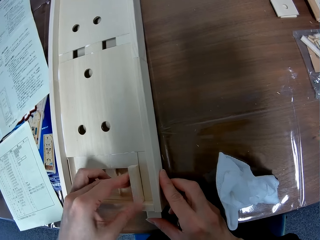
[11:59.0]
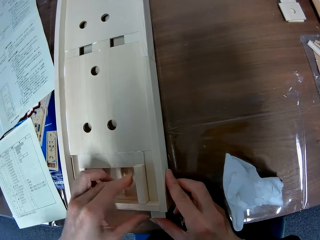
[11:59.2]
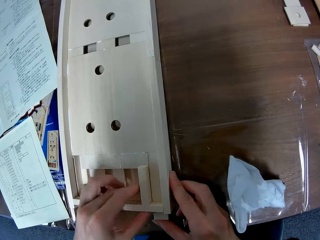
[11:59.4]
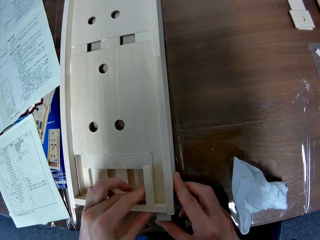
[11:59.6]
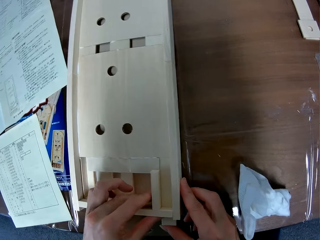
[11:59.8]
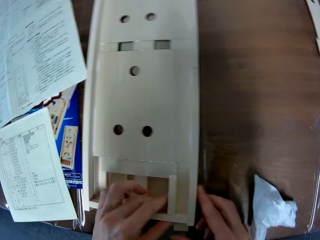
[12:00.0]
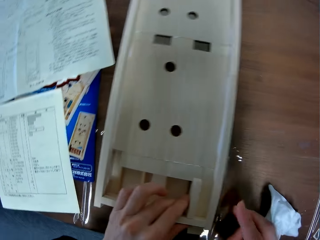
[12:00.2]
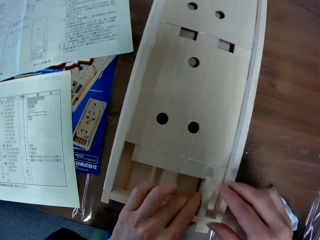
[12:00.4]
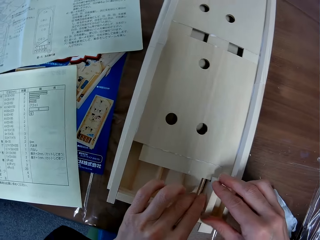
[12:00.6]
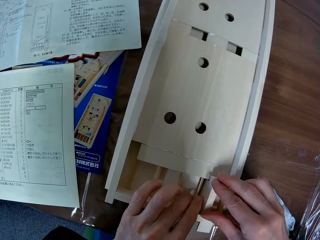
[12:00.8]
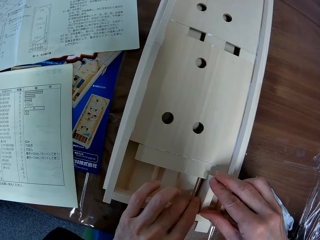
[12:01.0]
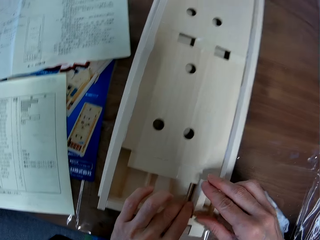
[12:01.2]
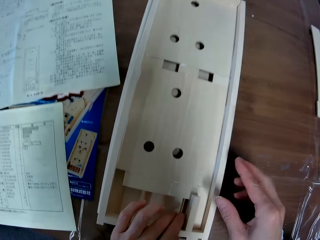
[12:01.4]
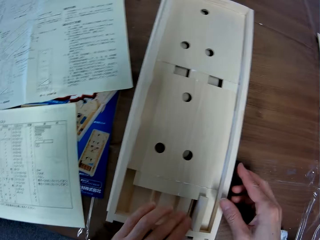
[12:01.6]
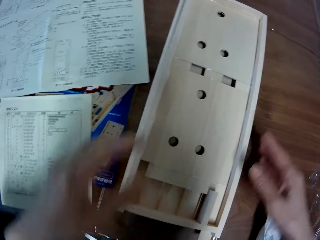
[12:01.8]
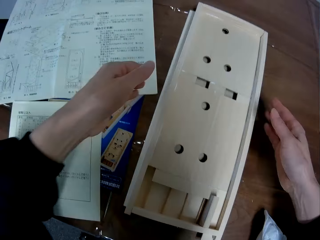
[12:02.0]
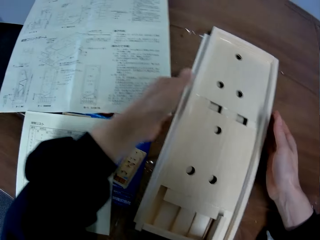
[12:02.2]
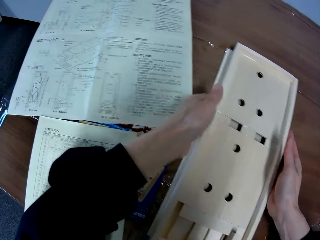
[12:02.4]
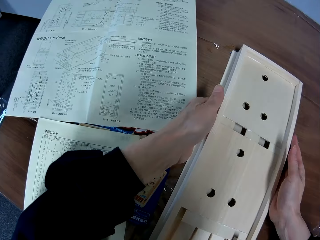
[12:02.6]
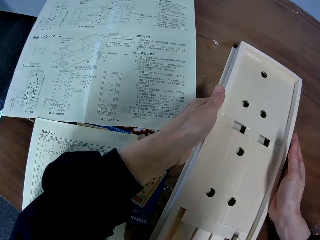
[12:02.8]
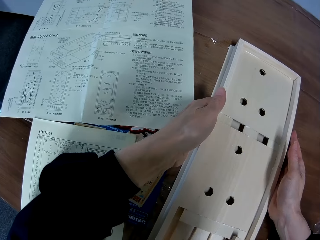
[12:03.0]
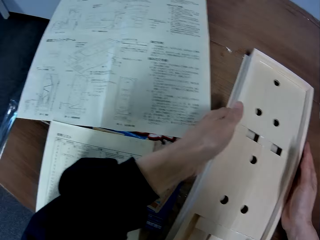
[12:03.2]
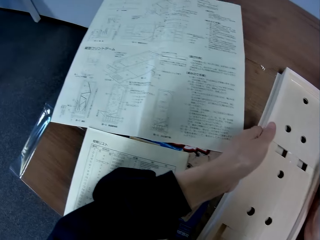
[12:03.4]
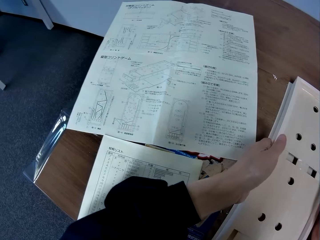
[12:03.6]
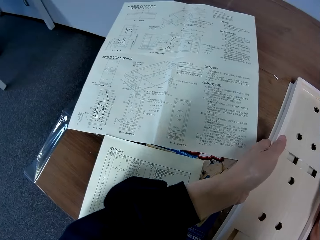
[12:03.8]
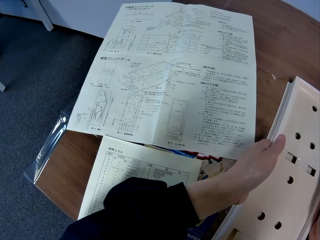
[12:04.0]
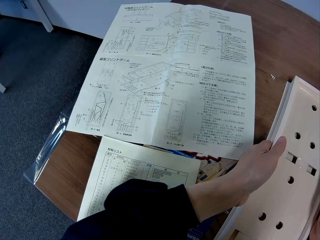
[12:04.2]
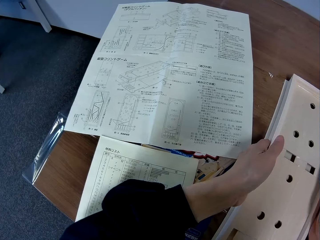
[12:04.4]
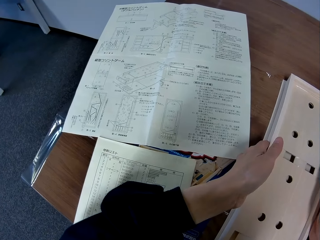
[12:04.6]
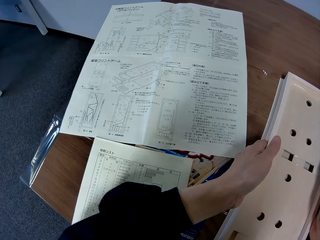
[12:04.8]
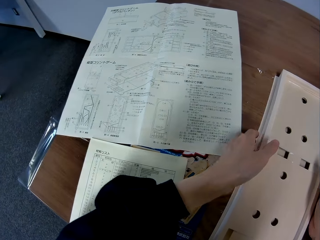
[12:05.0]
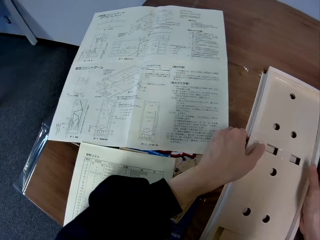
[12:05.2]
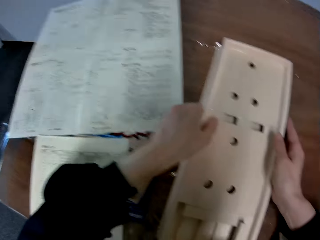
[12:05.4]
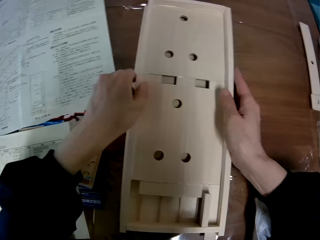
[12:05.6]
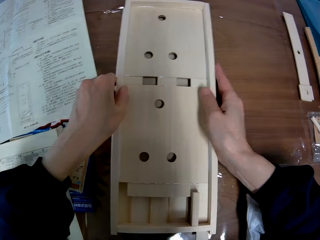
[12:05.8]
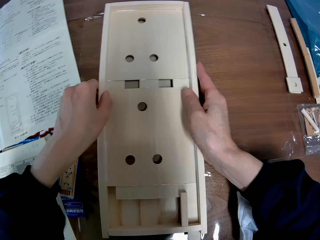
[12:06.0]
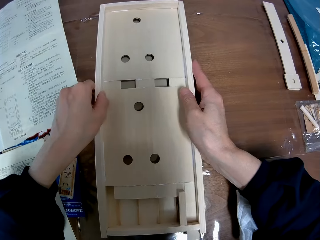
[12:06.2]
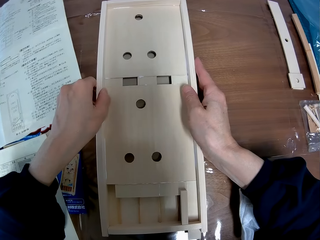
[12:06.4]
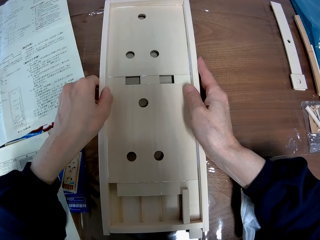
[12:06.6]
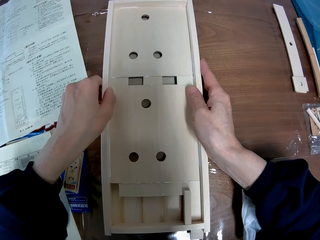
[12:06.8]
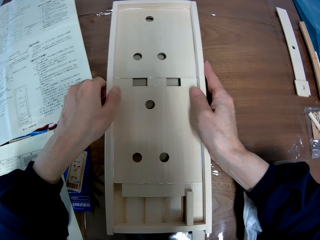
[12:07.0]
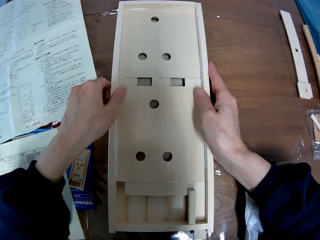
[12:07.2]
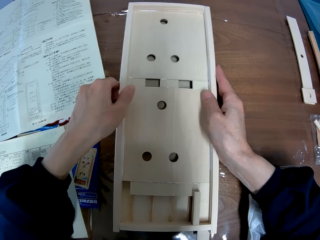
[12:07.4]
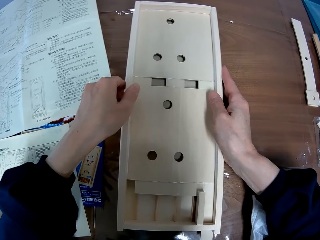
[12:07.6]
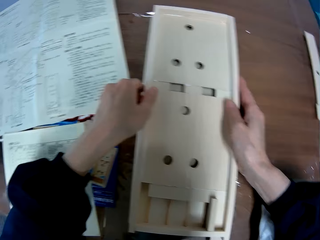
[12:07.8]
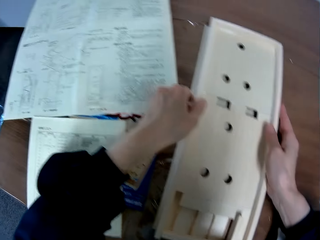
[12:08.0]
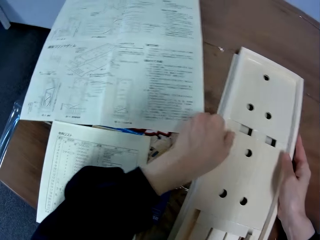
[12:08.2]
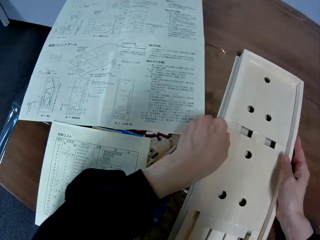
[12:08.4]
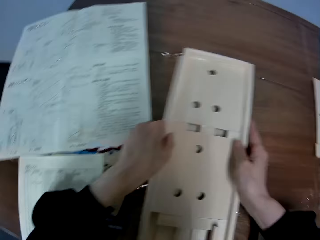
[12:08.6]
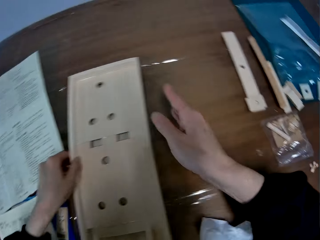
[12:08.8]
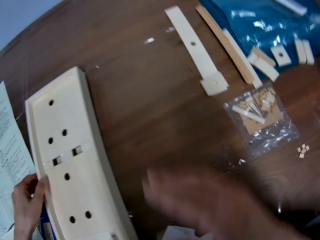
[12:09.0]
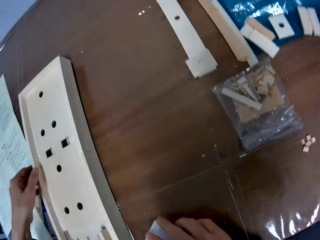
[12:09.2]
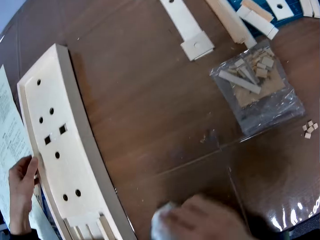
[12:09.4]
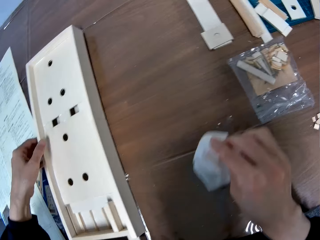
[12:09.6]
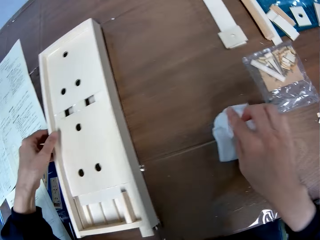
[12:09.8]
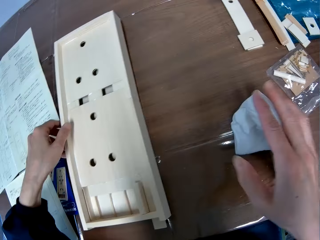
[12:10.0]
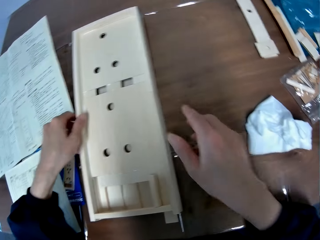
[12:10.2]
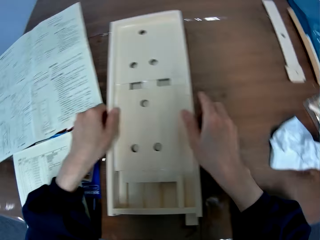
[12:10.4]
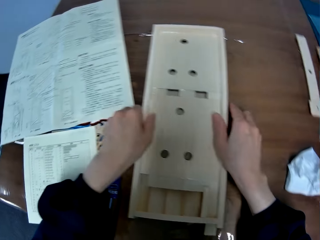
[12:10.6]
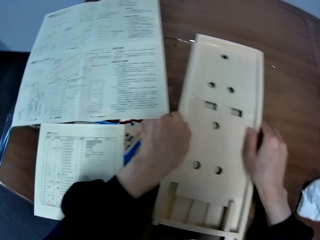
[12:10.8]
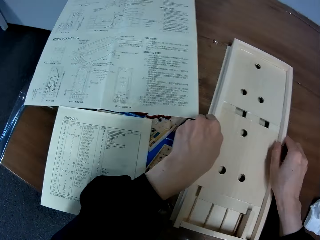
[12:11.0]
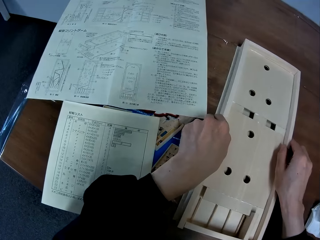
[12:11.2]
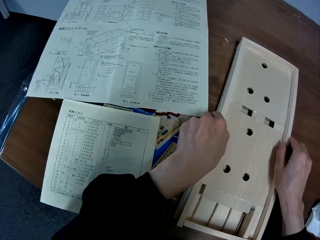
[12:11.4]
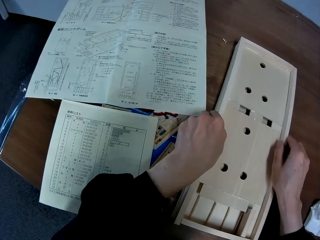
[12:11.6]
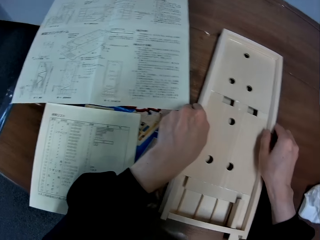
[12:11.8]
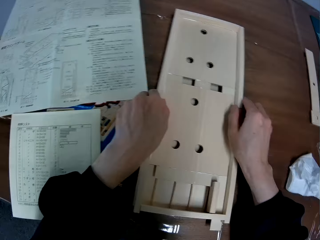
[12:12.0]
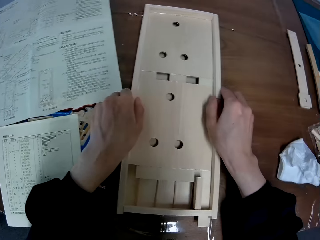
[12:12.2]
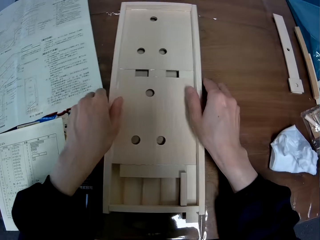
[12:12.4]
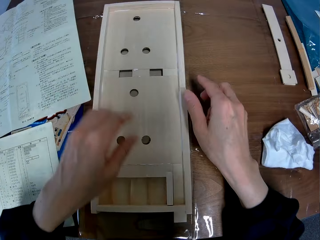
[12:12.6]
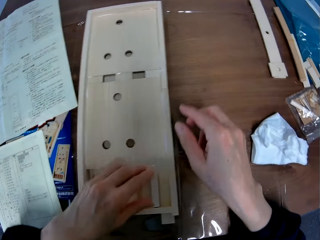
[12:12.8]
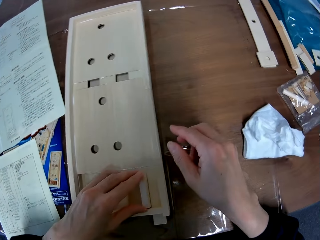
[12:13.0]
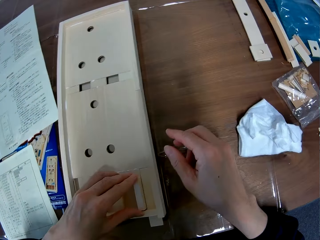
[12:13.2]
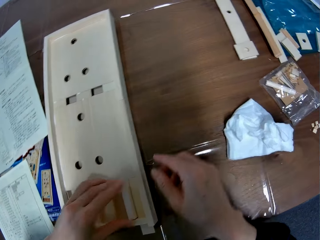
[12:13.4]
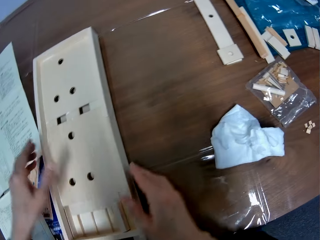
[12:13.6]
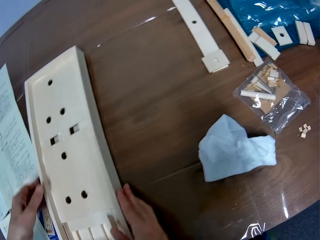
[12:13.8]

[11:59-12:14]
The camera wearer reads from a paper on the table. He looks at the wooden pinball machine. He moves the white piece of cloth on the table with his right hand. He takes his right hand off the white piece of cloth. He sets the wood craft on the table with both hands. He reads from the paper on the table.

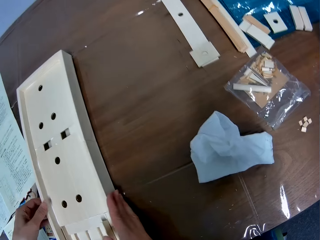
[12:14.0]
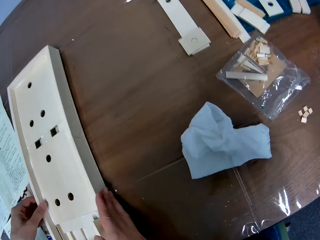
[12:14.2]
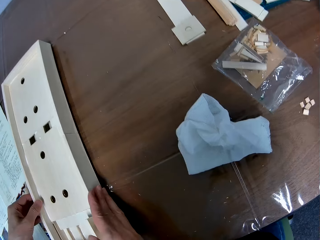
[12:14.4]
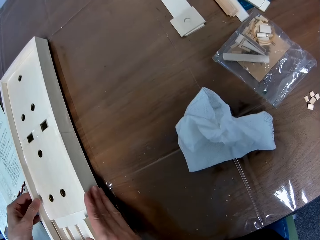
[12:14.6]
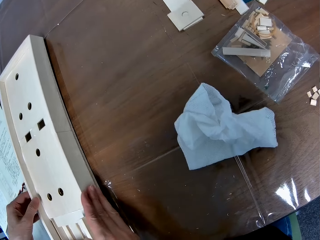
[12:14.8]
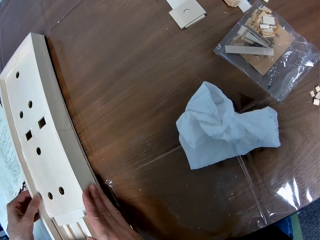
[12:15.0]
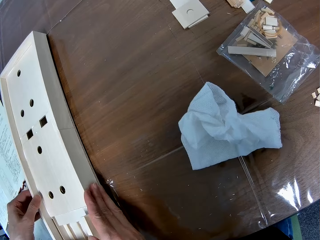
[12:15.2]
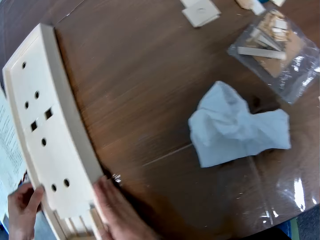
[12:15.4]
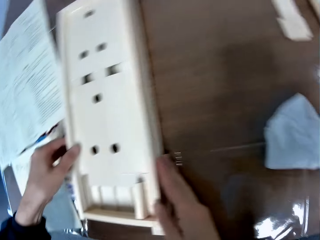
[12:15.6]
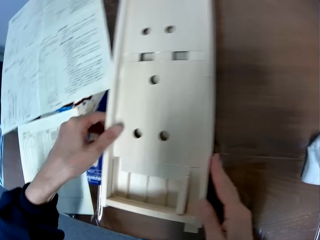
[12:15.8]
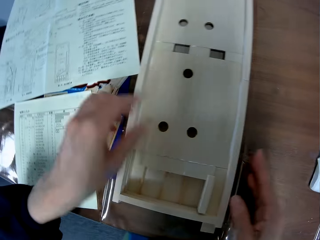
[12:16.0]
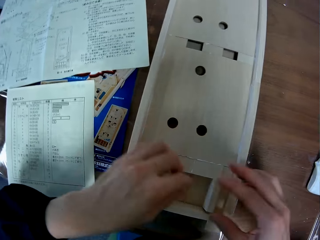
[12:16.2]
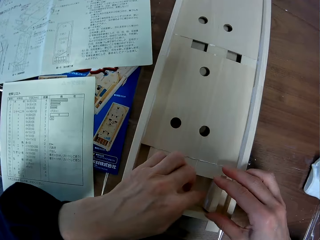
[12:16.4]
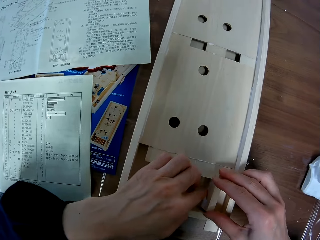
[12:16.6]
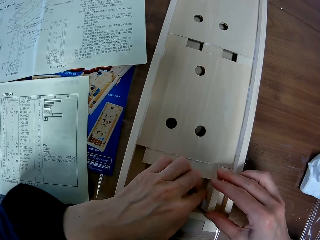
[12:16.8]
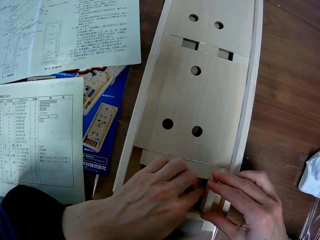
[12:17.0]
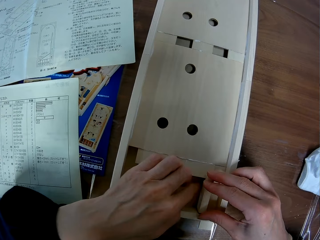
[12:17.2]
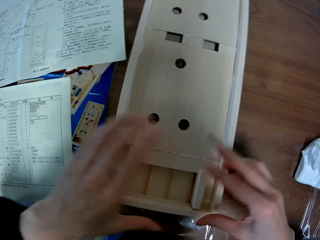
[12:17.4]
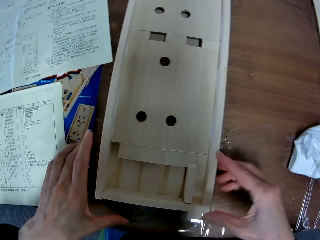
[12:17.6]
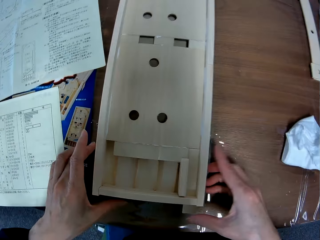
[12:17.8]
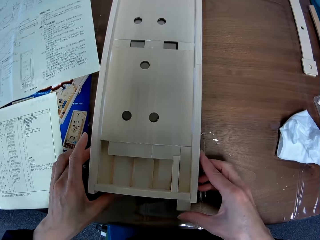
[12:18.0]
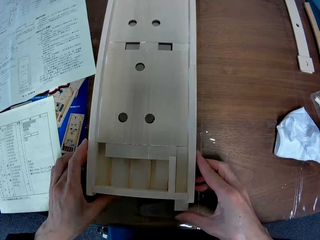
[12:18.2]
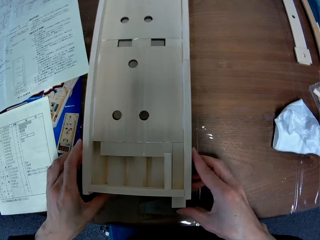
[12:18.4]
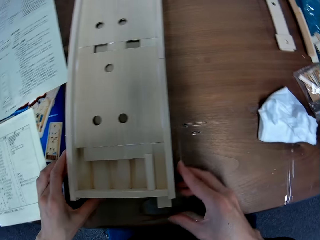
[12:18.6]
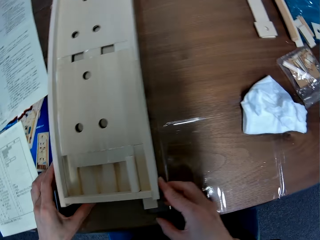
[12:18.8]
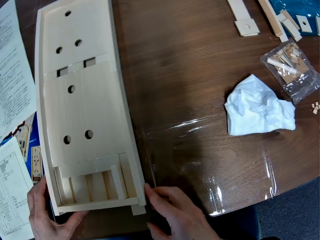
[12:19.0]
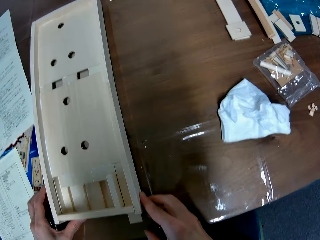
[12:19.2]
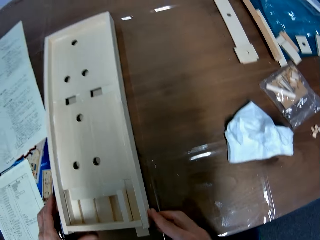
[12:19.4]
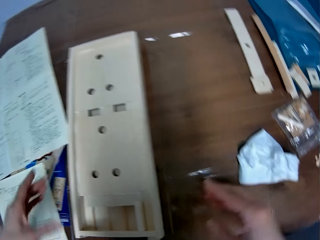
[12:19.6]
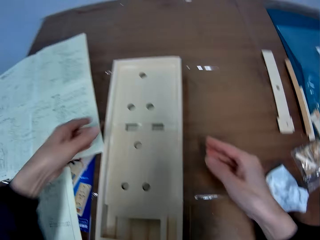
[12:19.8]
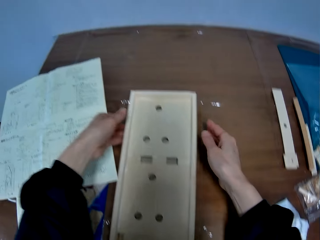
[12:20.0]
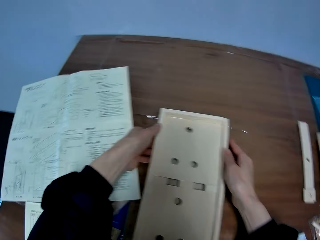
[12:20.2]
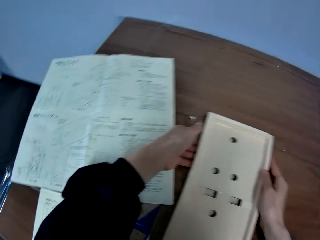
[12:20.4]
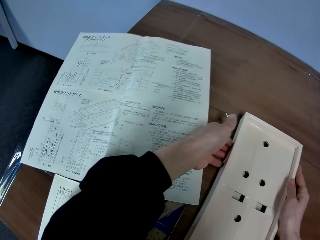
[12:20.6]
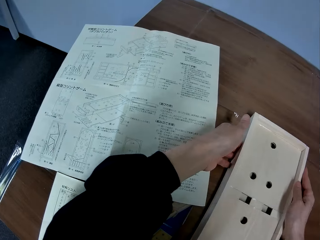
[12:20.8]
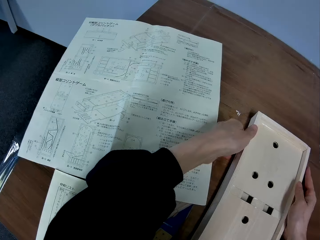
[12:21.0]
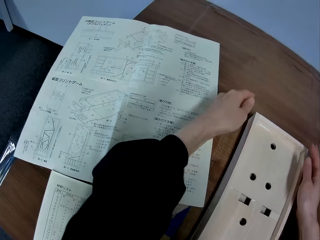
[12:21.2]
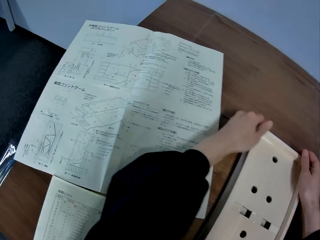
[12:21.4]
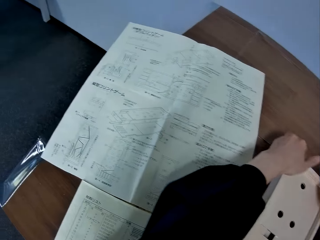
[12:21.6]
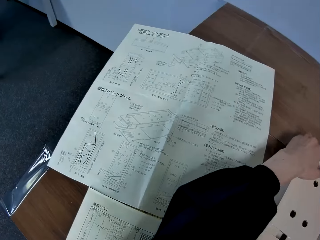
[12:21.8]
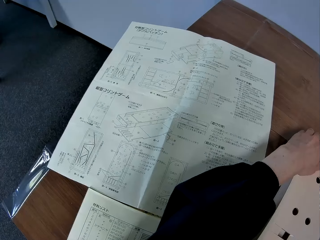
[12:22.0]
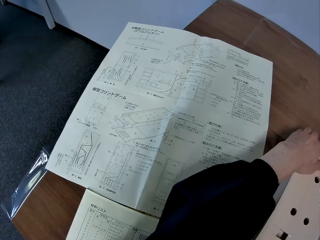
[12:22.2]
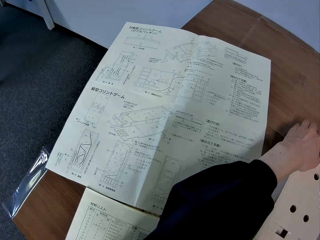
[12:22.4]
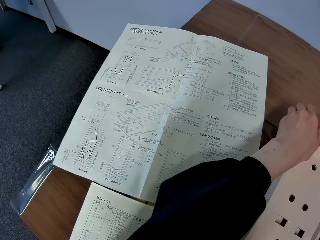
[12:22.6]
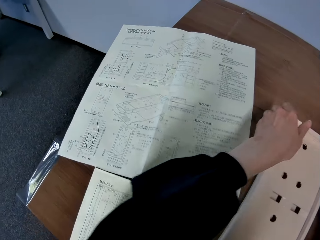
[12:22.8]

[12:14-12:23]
The camera wearer adjusts the wooden pinball machine.
